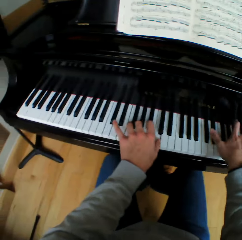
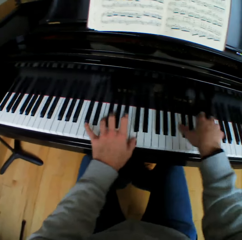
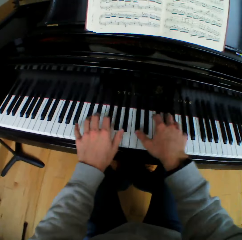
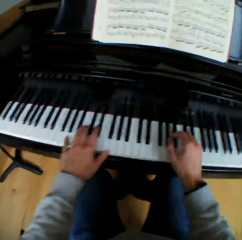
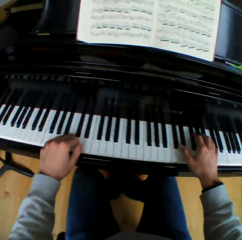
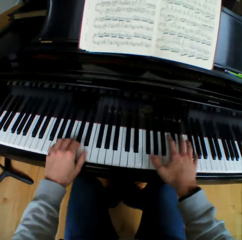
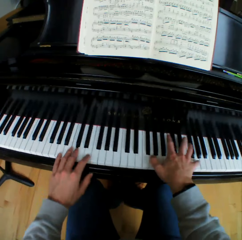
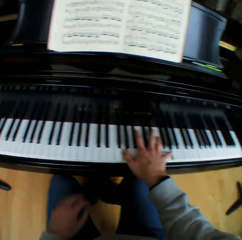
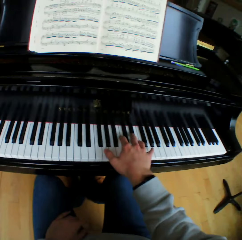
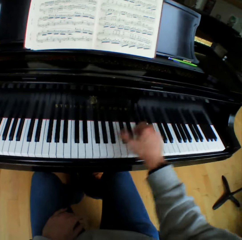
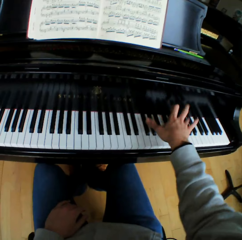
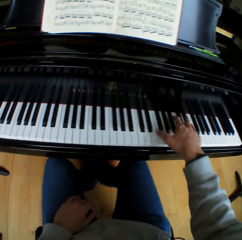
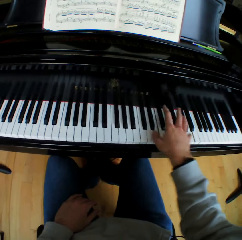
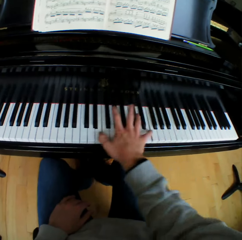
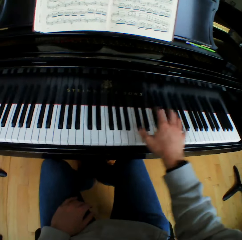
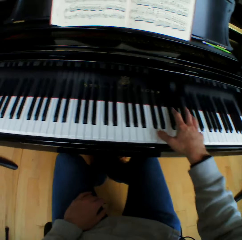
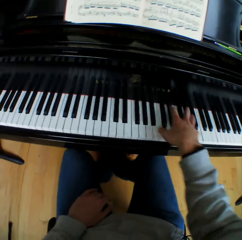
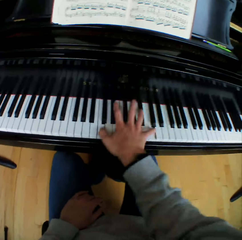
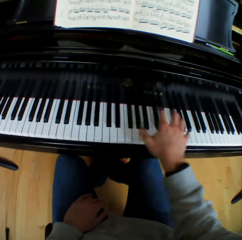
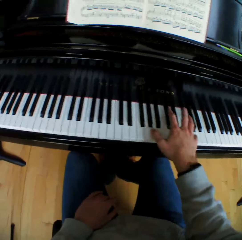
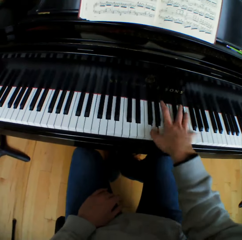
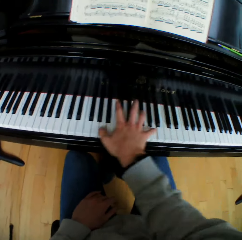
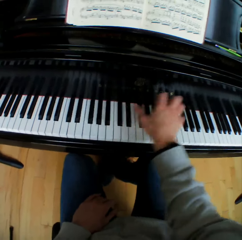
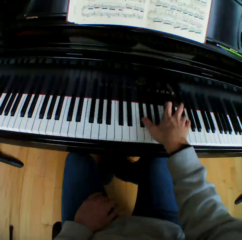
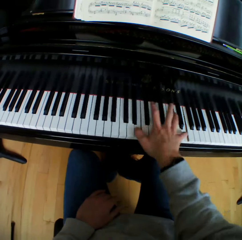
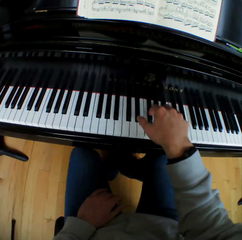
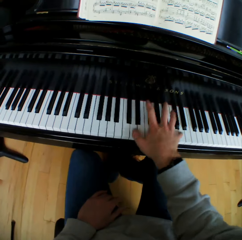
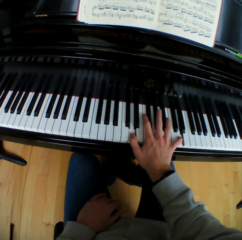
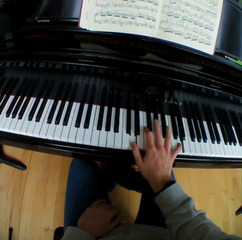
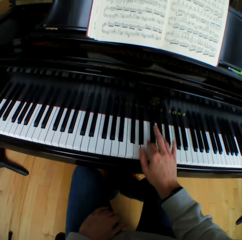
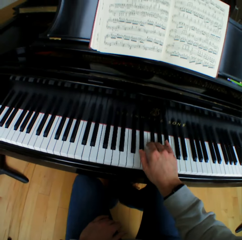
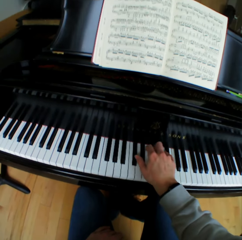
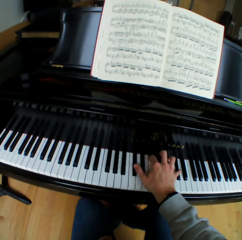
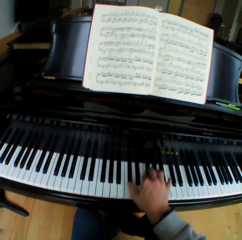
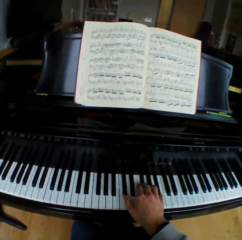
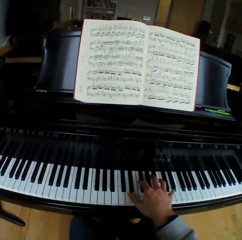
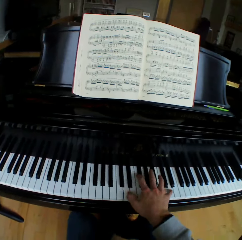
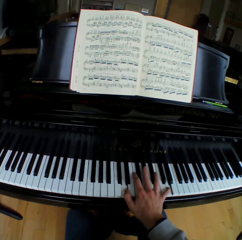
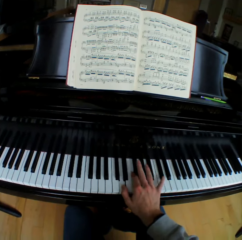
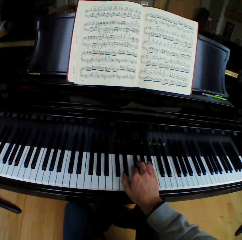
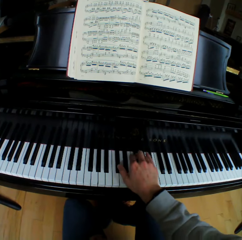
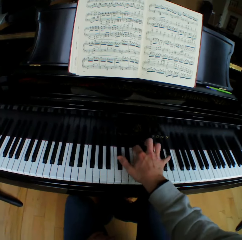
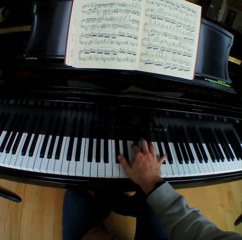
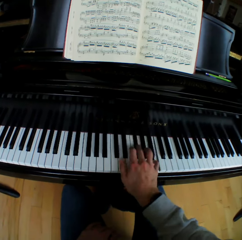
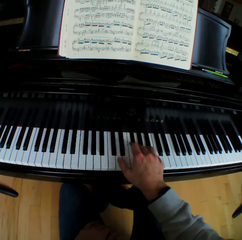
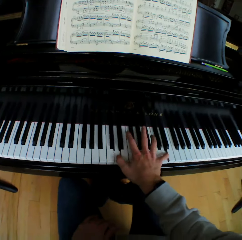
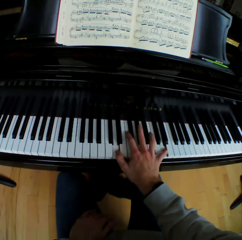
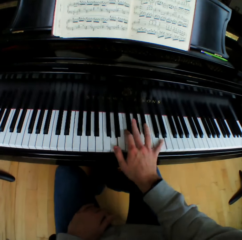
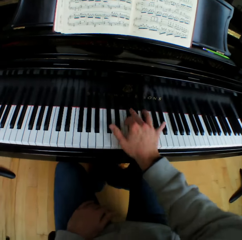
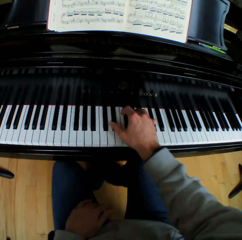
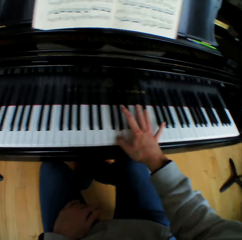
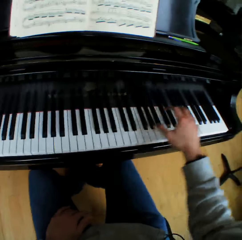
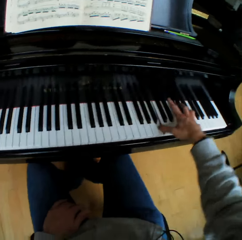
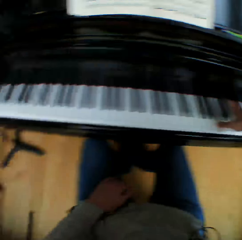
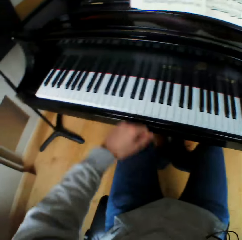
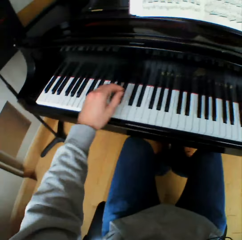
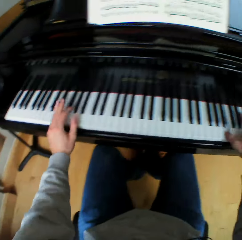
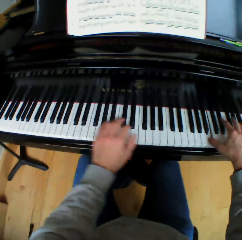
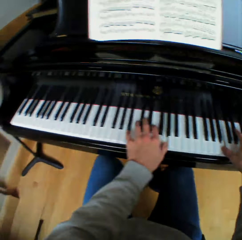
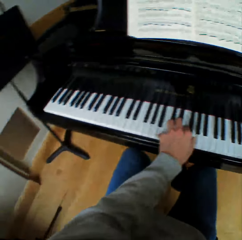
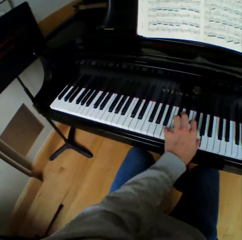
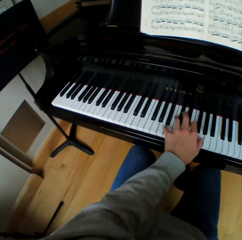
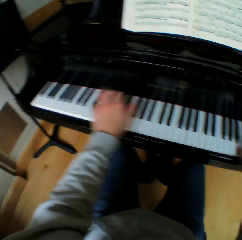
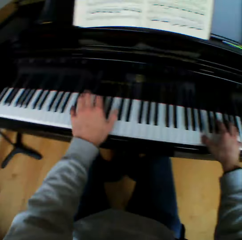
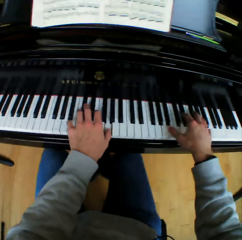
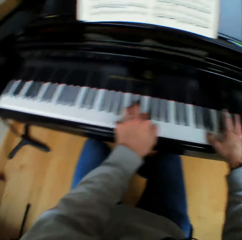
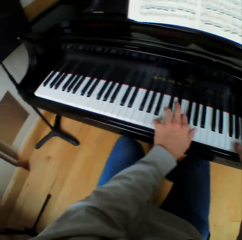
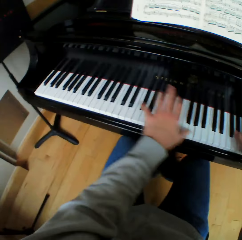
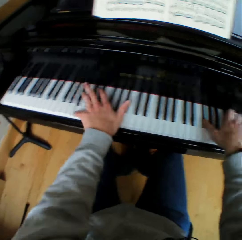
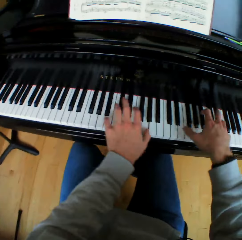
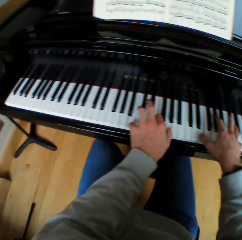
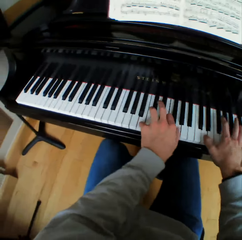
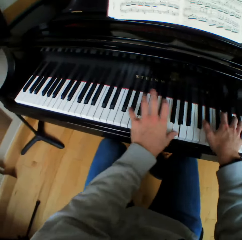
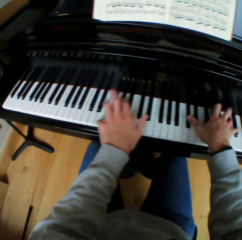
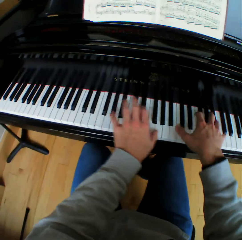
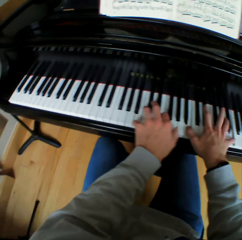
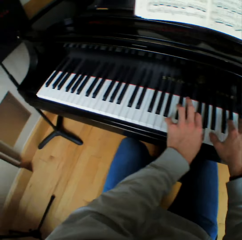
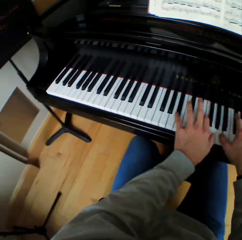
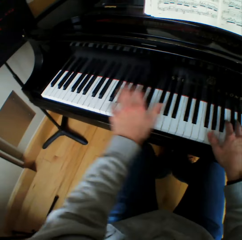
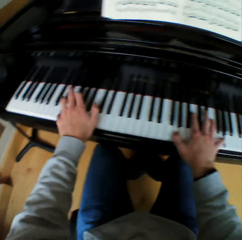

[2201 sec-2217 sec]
The camera wearer moves his left hand from the piano keys. He places his left hand on his left thigh or lap. He plays the piano with his right hand. He lifts his left hand from the lap. He plays the piano with both hands.

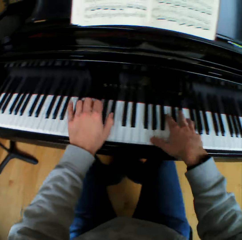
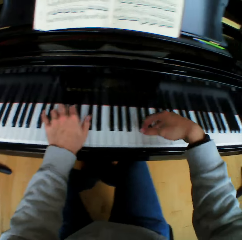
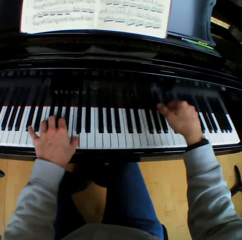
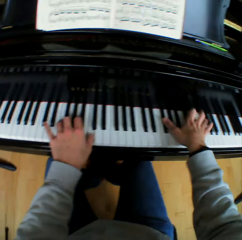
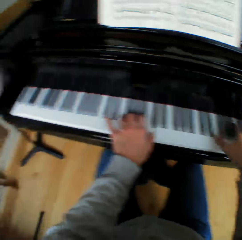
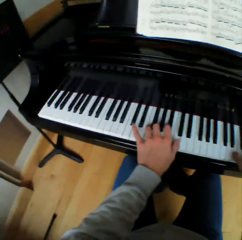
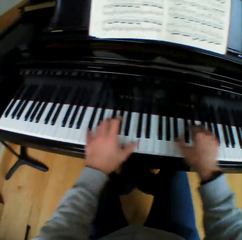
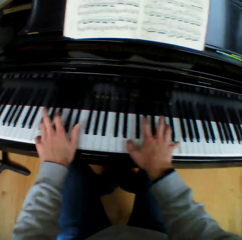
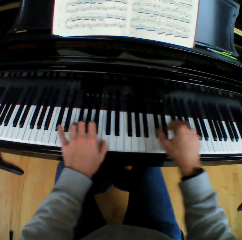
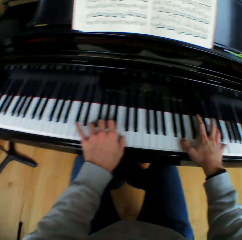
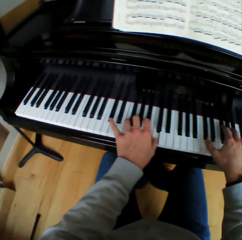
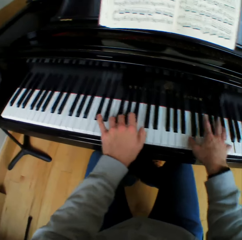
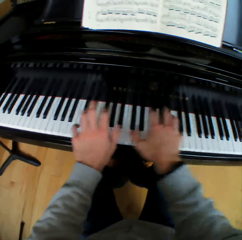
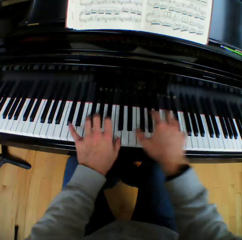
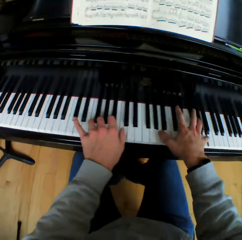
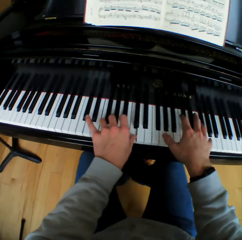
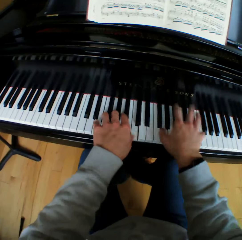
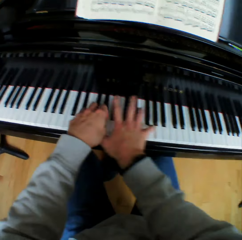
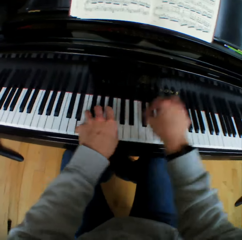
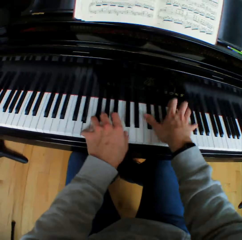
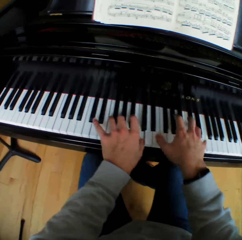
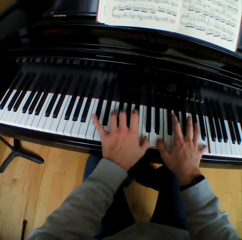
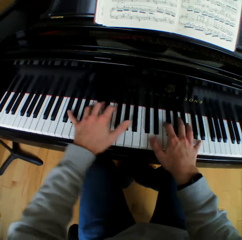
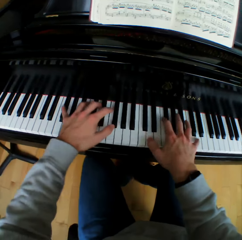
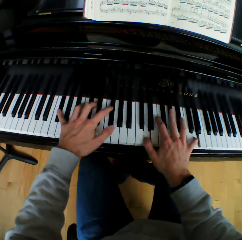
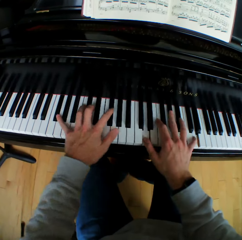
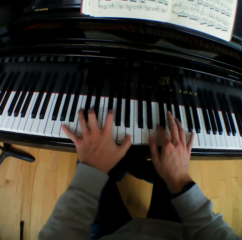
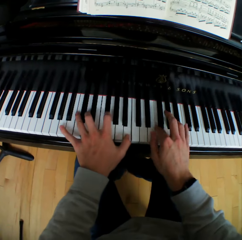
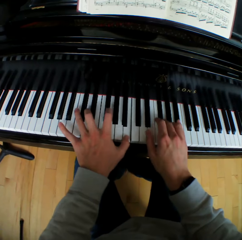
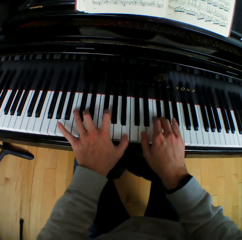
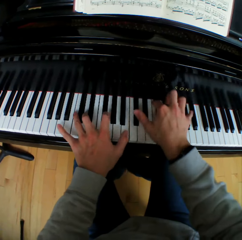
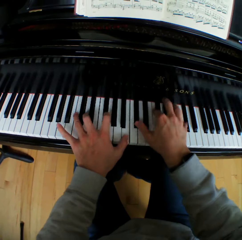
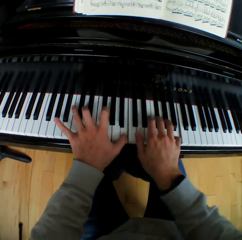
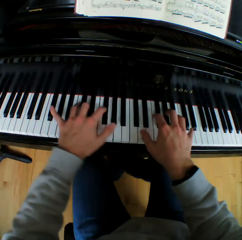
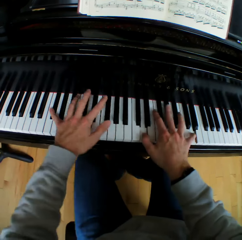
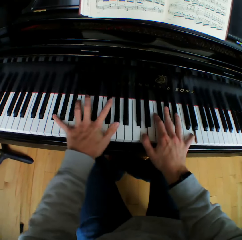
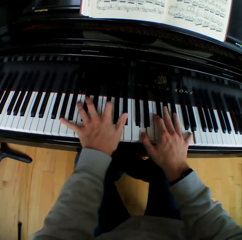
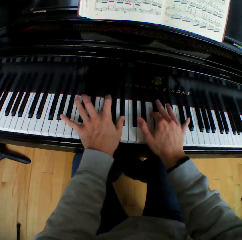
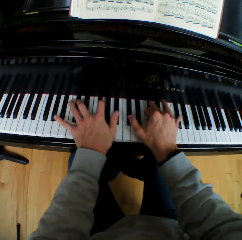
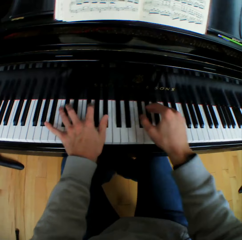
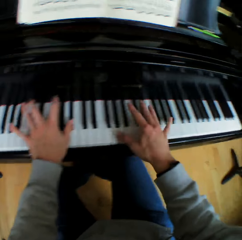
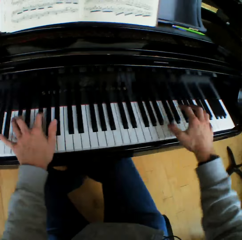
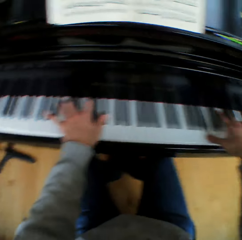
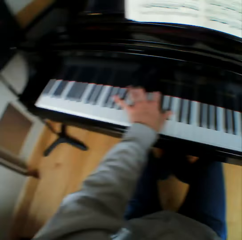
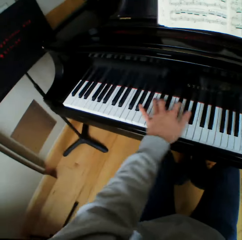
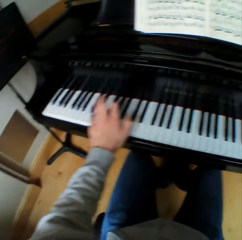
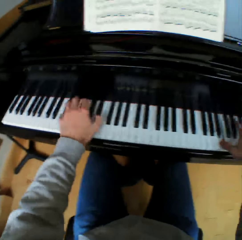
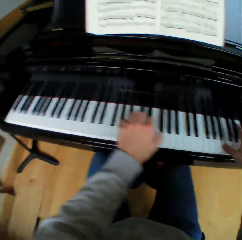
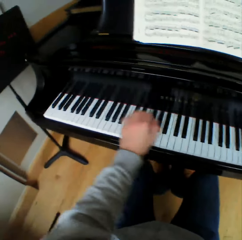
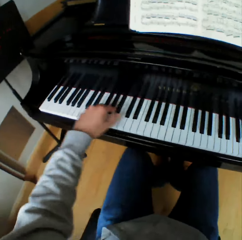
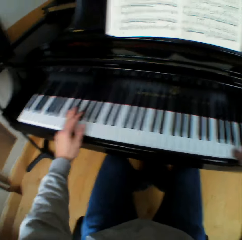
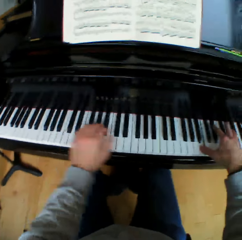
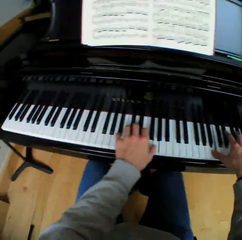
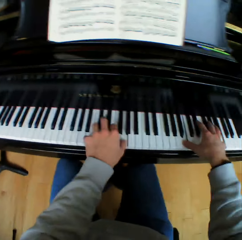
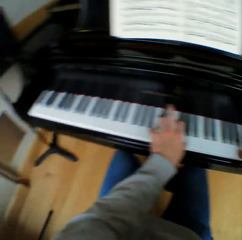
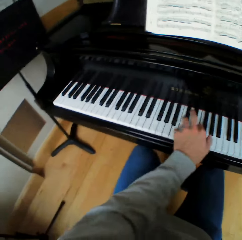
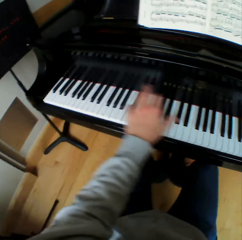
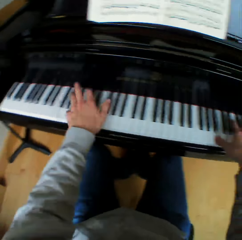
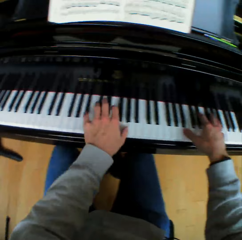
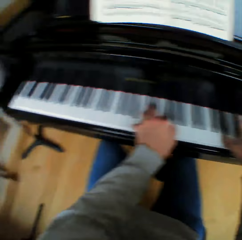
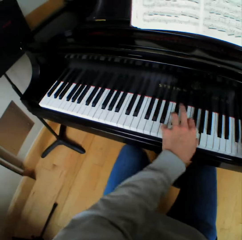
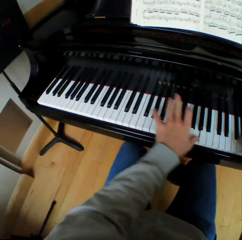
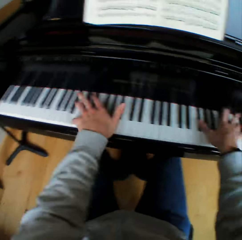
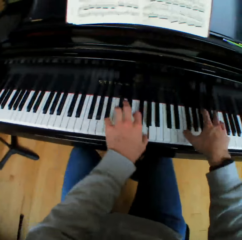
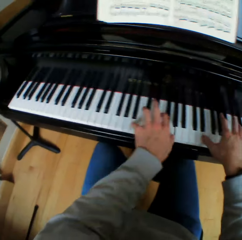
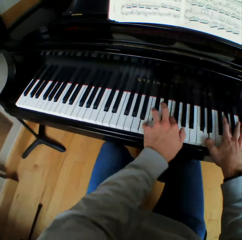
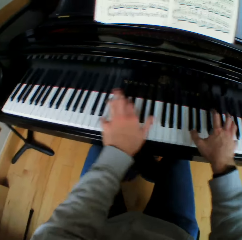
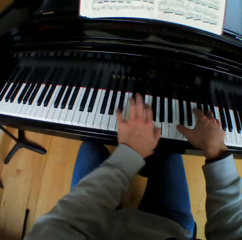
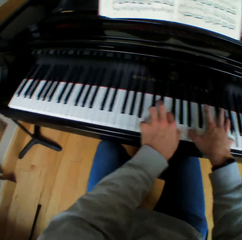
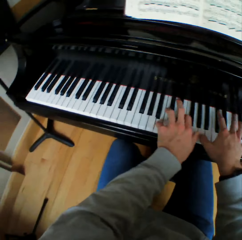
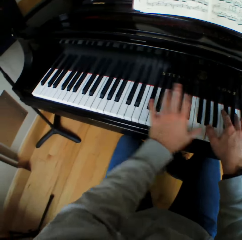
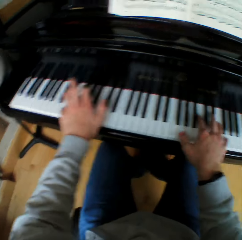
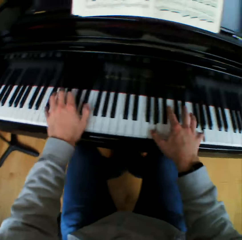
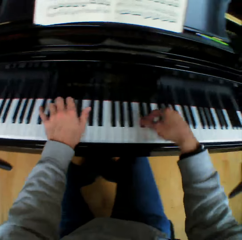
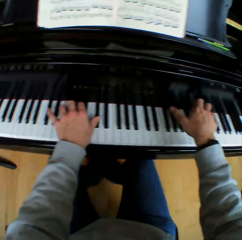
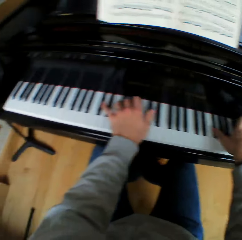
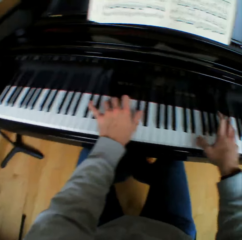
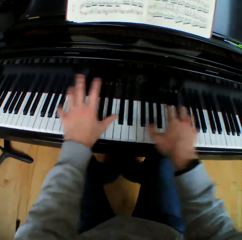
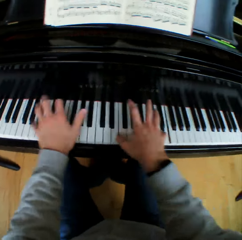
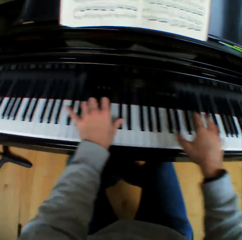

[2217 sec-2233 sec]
The camera wearer rests his right hand on the piano keys. He plays the piano with his left hand. He plays the piano with both hands.
